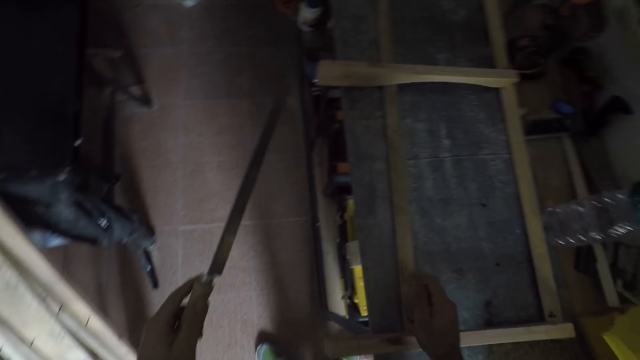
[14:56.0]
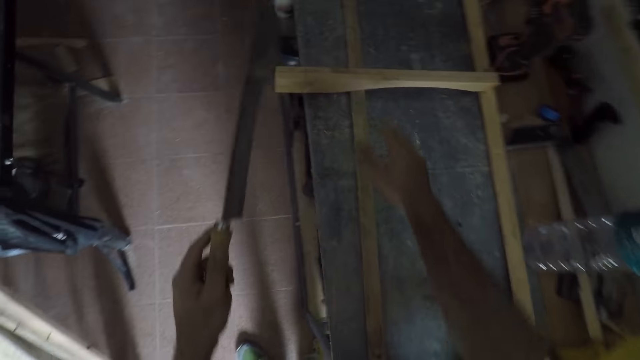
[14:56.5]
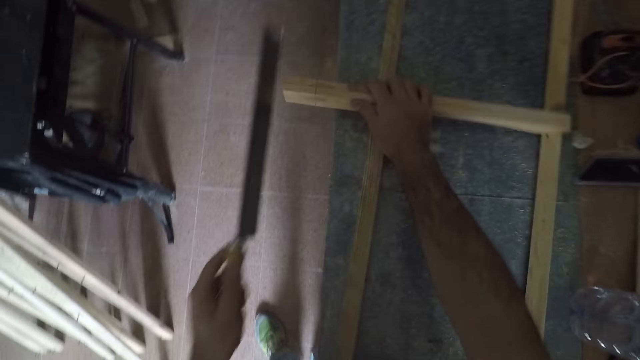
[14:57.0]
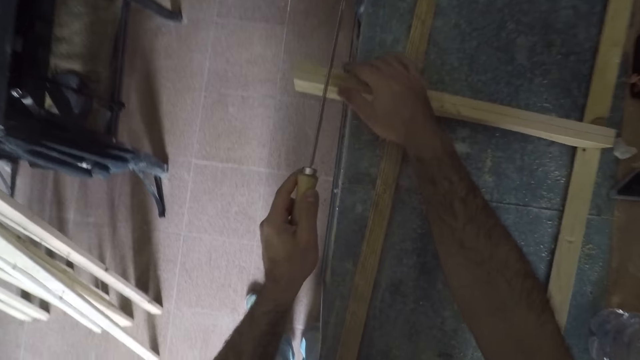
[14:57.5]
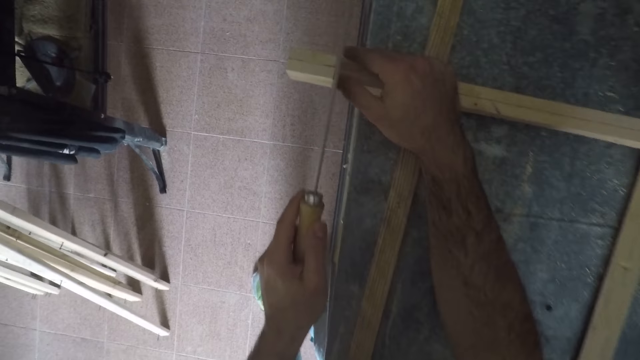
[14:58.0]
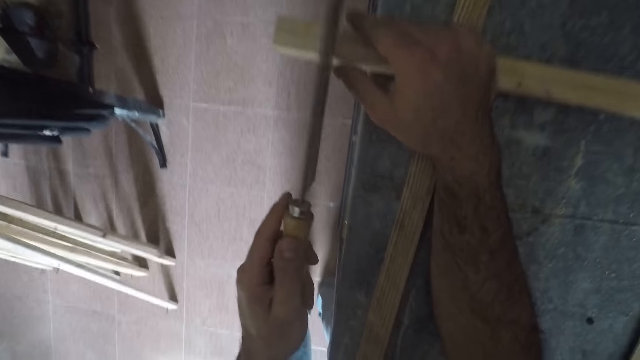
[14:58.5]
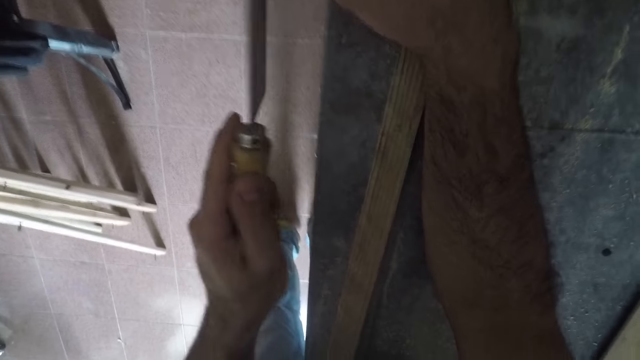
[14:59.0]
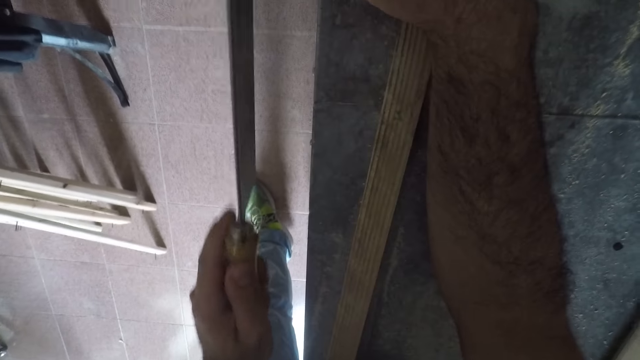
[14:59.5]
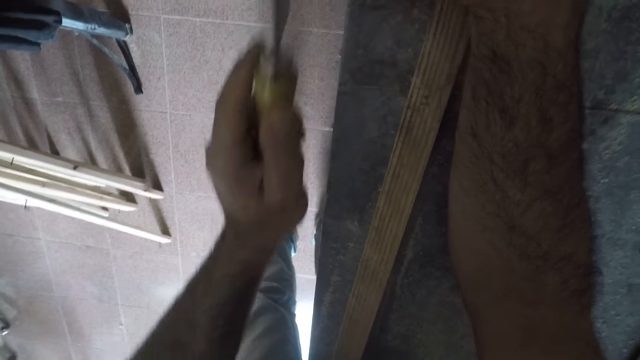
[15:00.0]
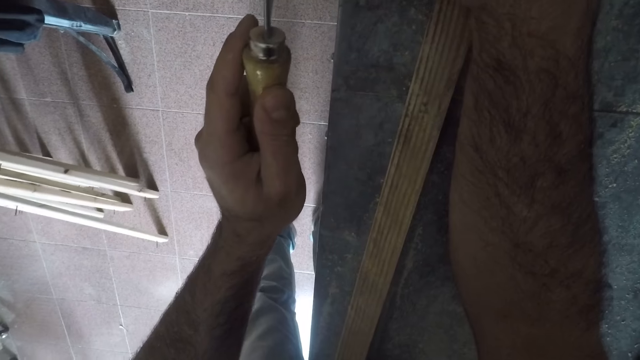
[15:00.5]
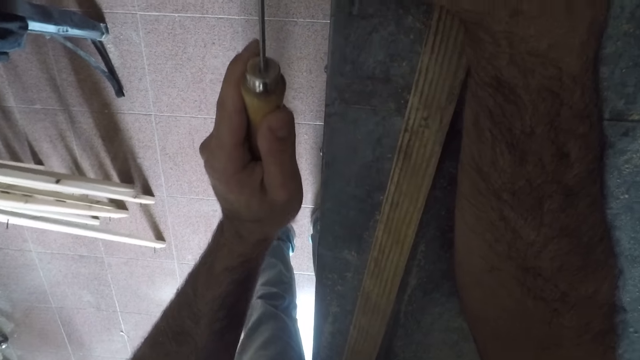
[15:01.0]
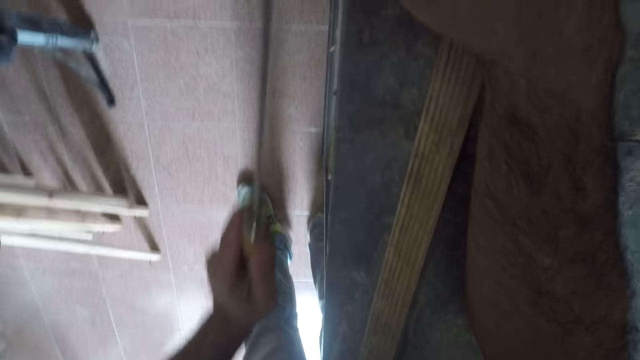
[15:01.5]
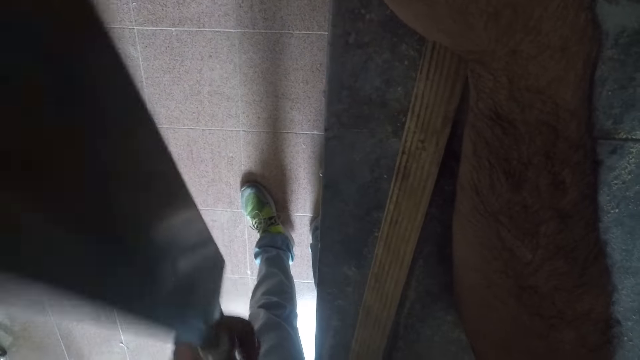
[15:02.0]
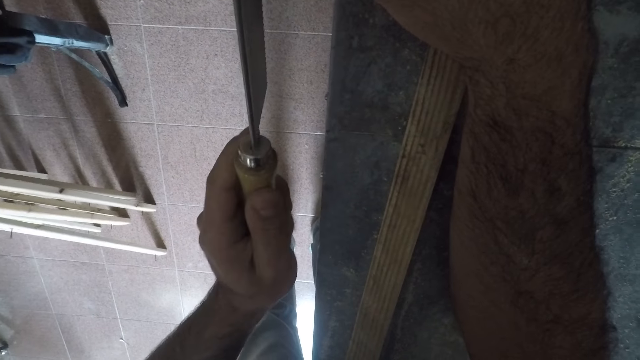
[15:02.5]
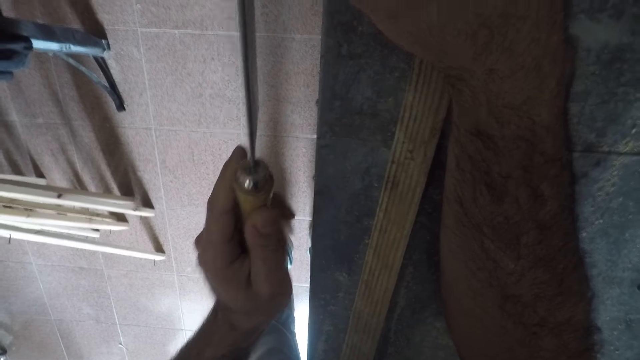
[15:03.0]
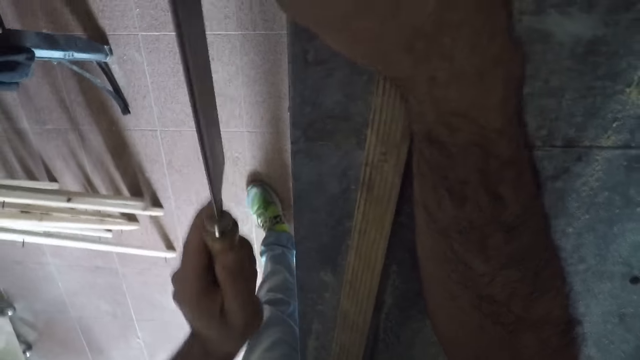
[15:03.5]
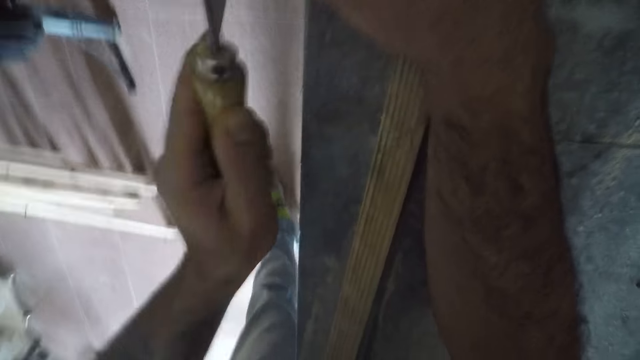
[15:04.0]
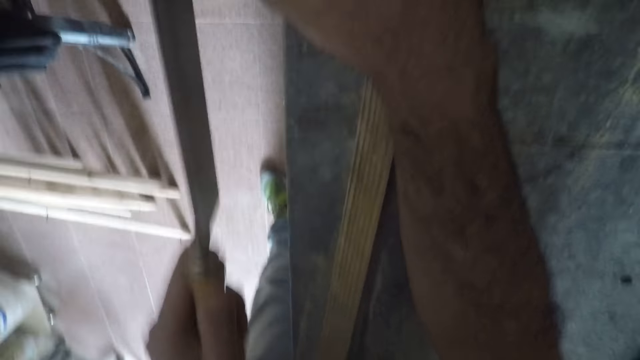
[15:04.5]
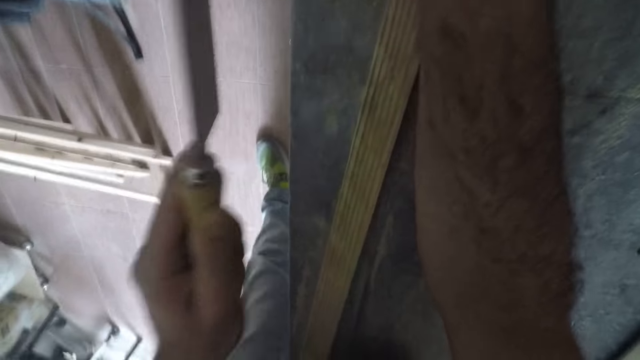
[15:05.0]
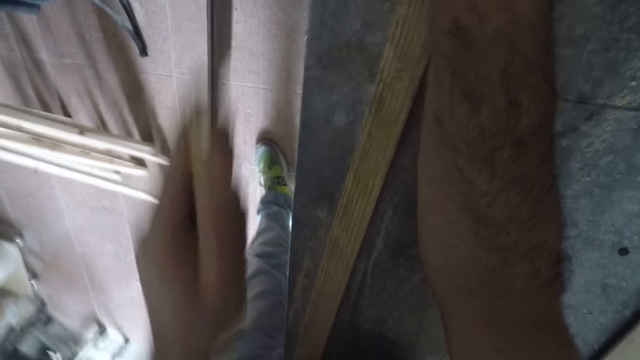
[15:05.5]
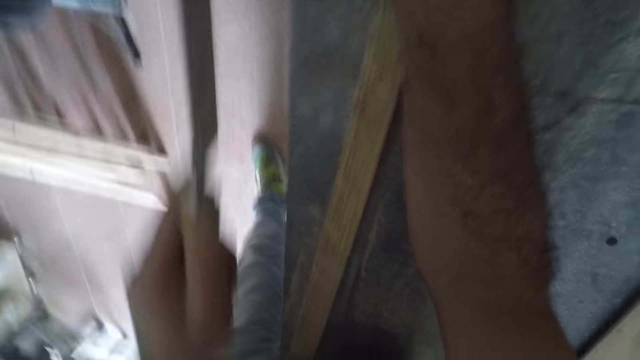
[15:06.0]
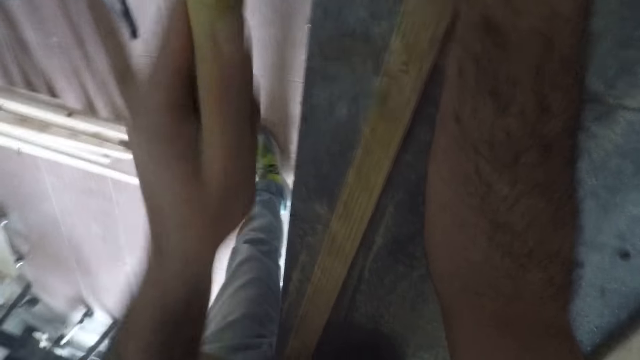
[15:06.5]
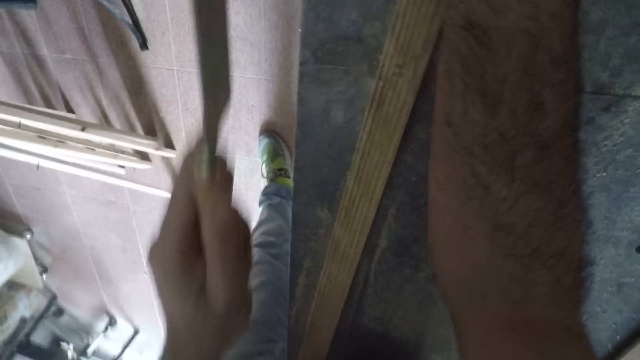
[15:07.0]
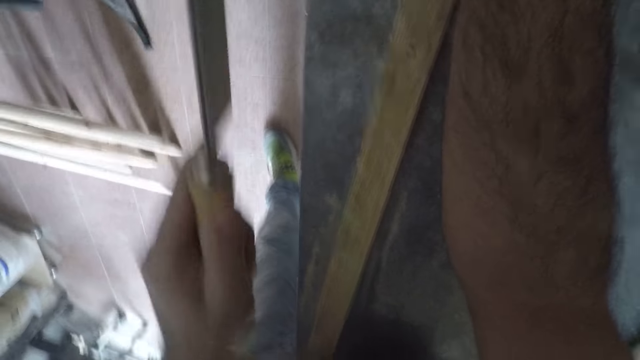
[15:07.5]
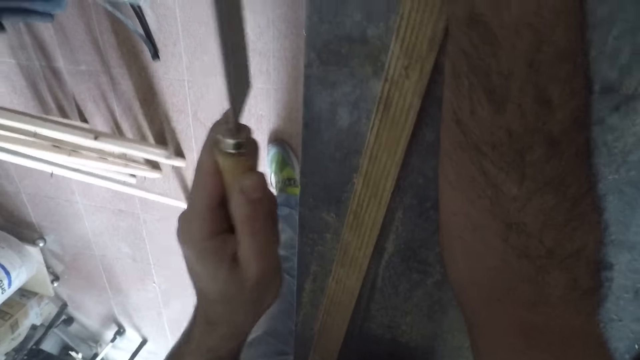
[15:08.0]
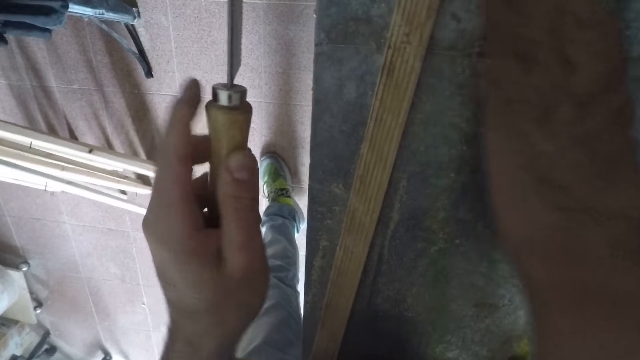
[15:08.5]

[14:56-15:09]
The camera wearer slides back the lumber slightly. He repositions his right hand on the furniture. He places the hand saw on the furniture. He saws the lumber. He marks the furniture with the hand saw. He cuts the furniture with the hand saw.

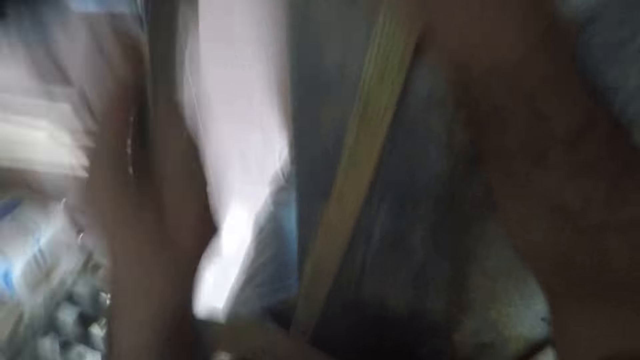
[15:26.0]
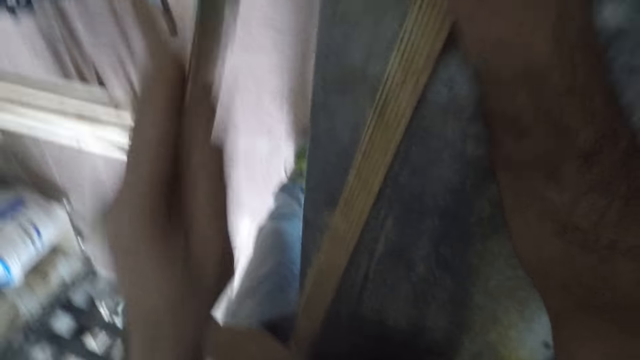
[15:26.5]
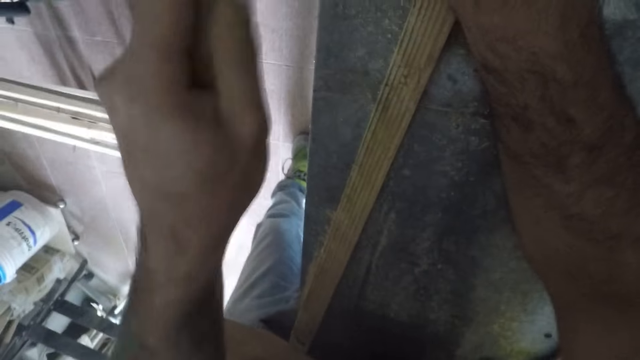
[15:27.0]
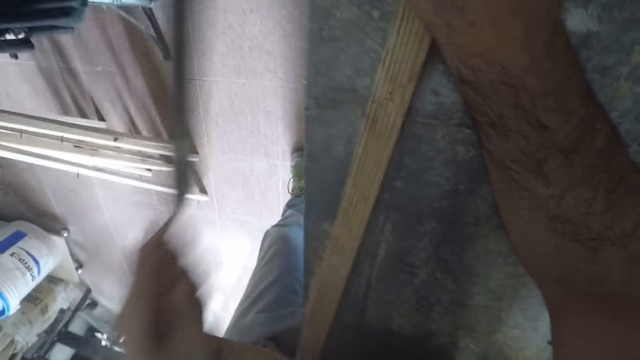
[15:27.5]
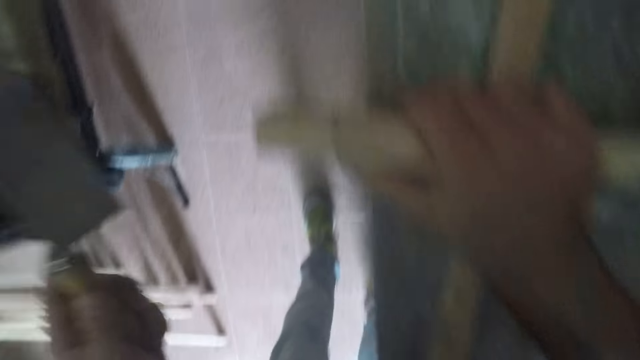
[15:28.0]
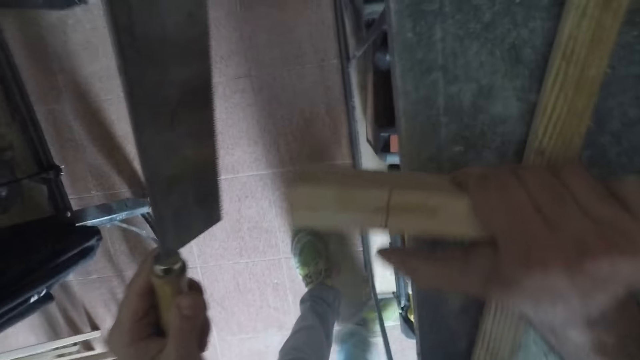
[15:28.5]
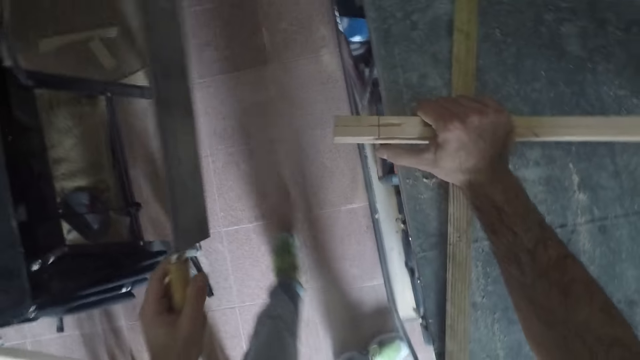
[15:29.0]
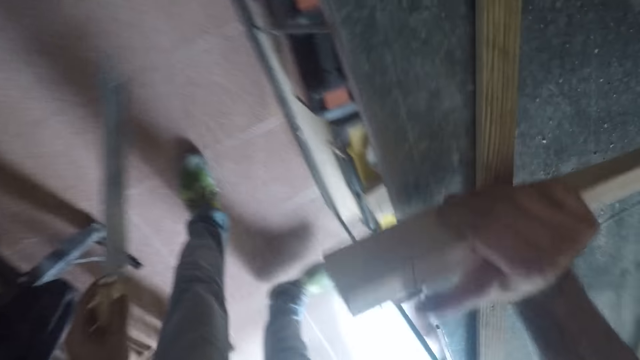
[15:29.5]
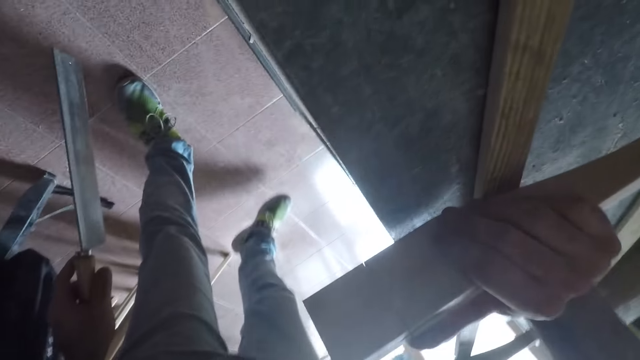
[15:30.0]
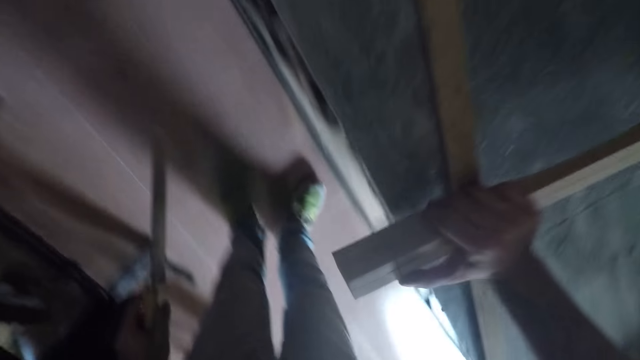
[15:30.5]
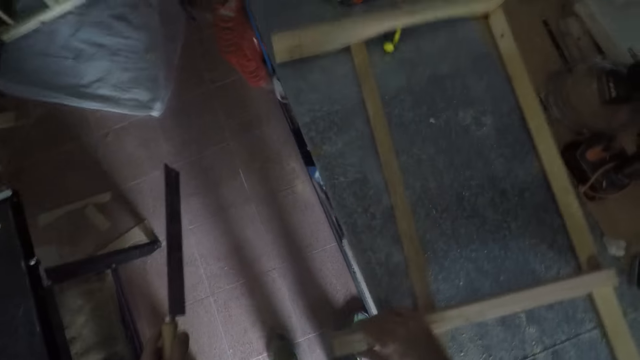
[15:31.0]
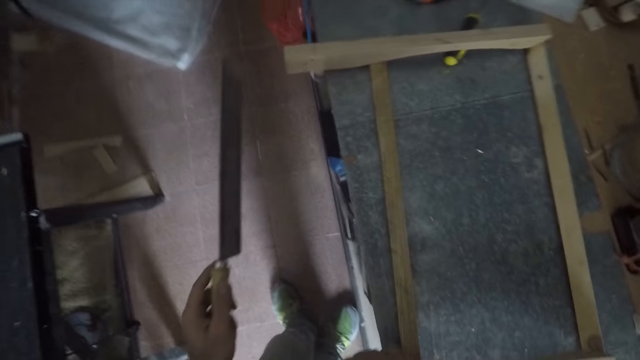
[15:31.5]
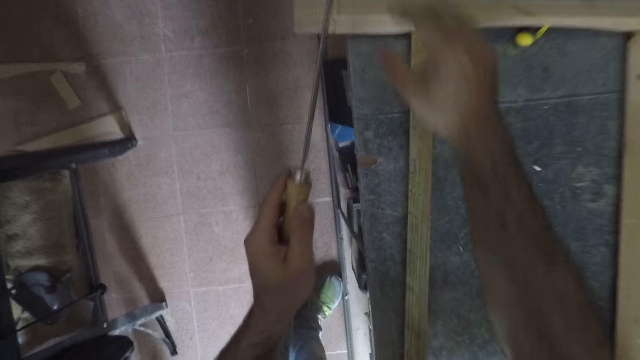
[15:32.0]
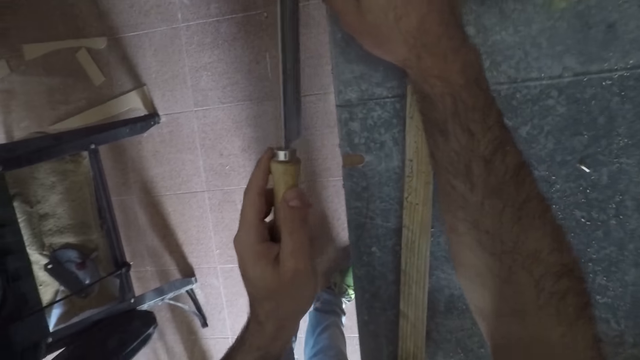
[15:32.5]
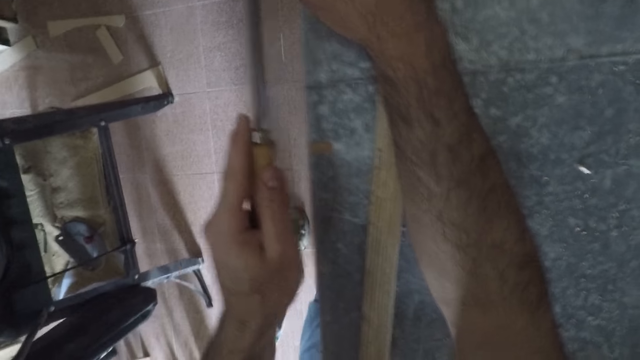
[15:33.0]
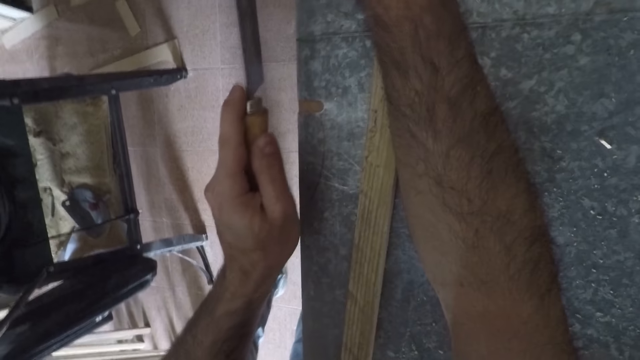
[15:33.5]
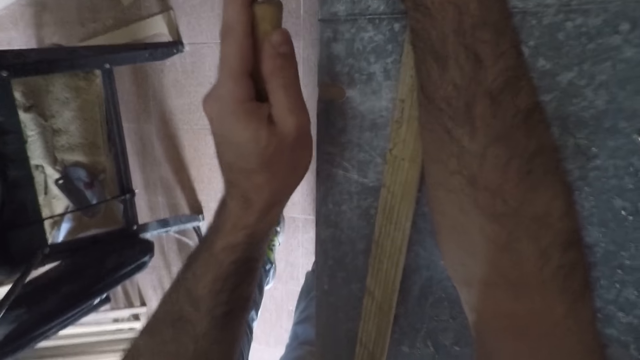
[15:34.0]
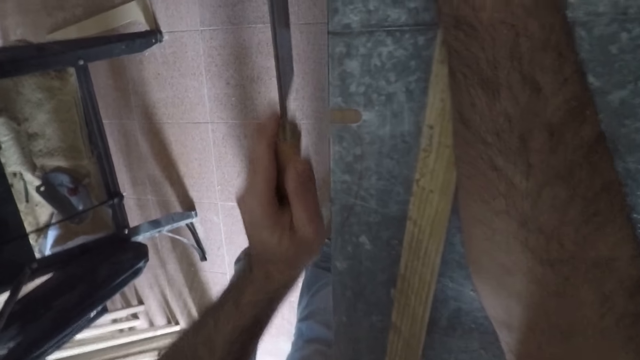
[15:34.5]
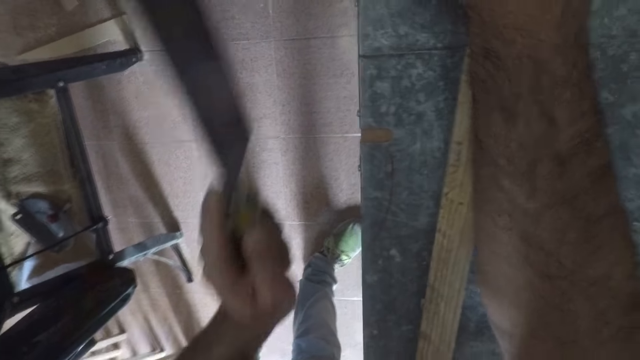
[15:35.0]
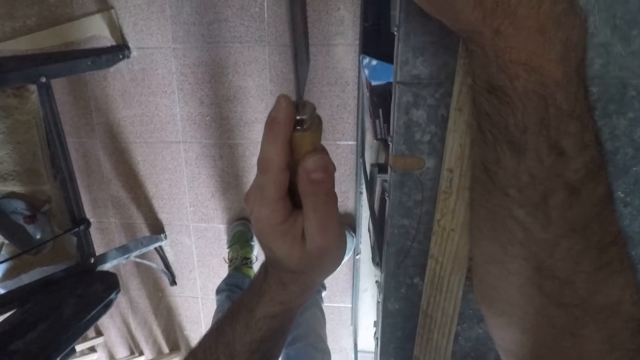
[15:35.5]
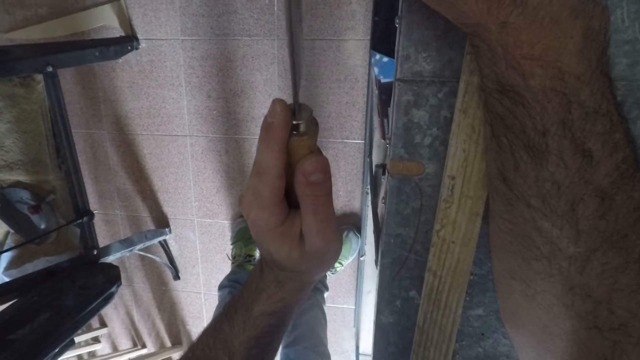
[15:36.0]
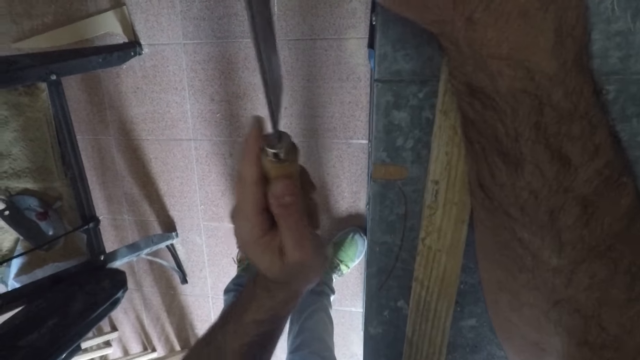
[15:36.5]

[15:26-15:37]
The camera wearer inspects. He places the hand saw on the furniture. He repositions his right hand on the furniture. He saws the lumber. He marks the furniture with the hand saw. He slightly slides over the lumber with his right hand.
